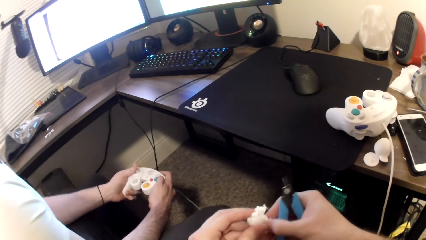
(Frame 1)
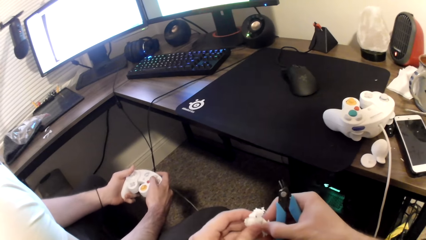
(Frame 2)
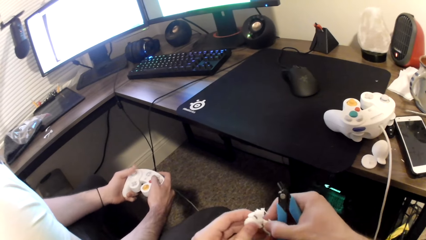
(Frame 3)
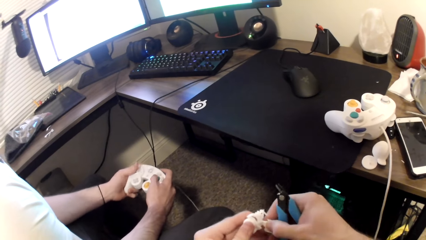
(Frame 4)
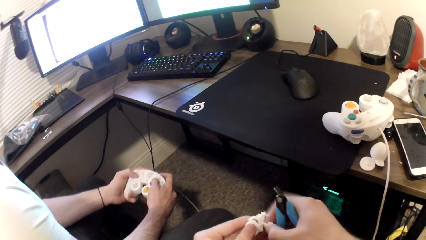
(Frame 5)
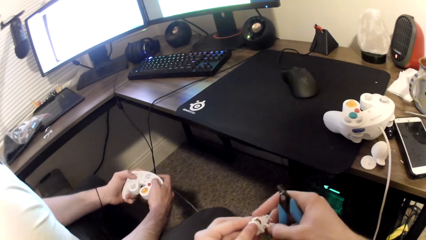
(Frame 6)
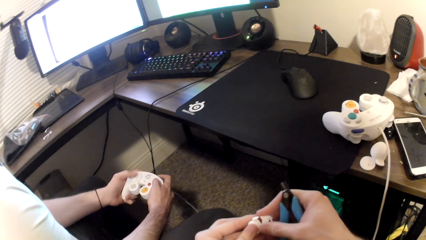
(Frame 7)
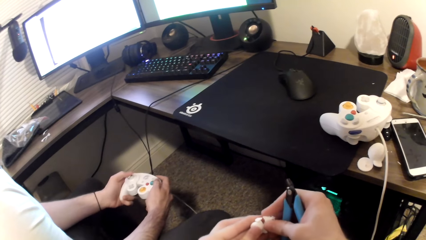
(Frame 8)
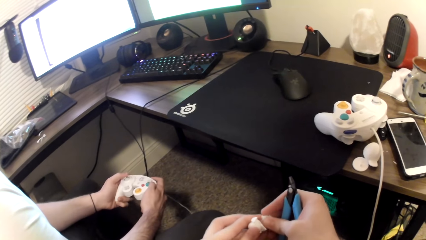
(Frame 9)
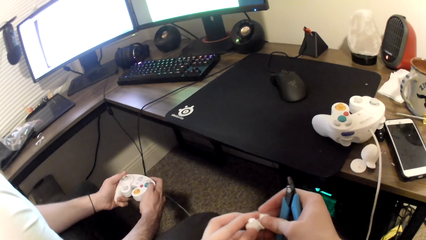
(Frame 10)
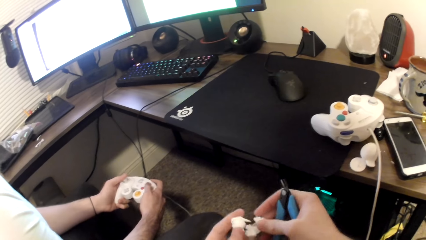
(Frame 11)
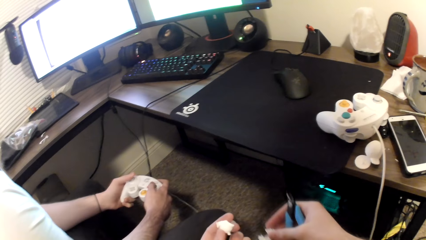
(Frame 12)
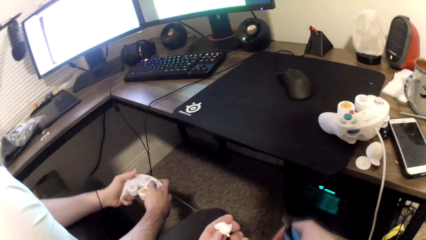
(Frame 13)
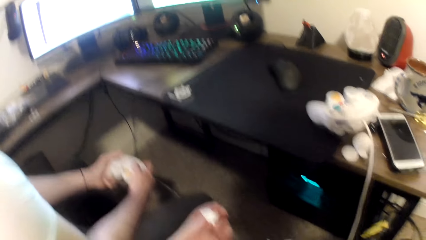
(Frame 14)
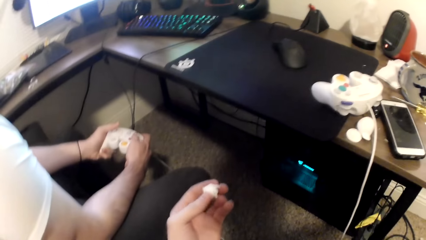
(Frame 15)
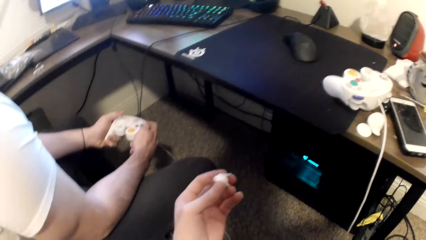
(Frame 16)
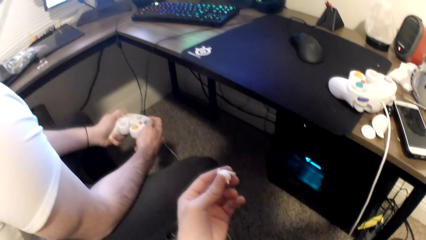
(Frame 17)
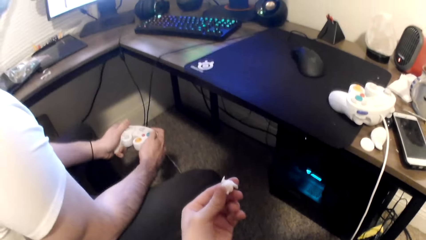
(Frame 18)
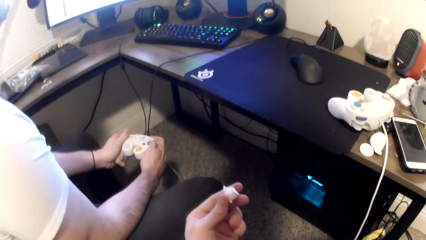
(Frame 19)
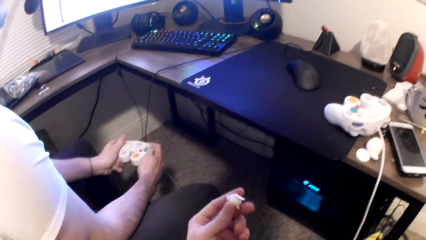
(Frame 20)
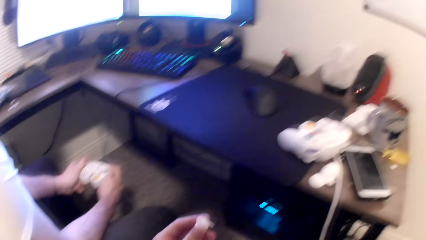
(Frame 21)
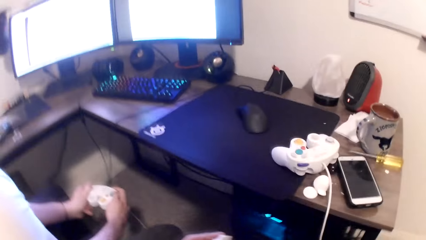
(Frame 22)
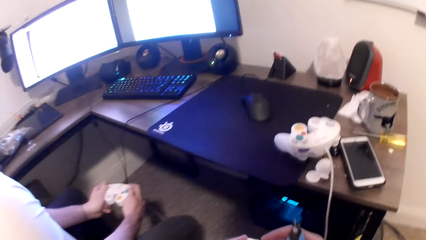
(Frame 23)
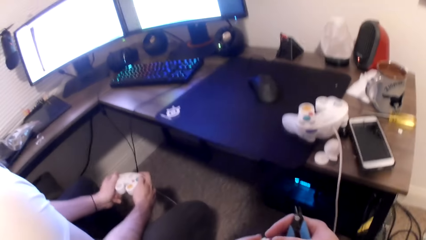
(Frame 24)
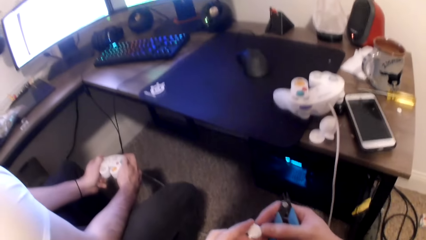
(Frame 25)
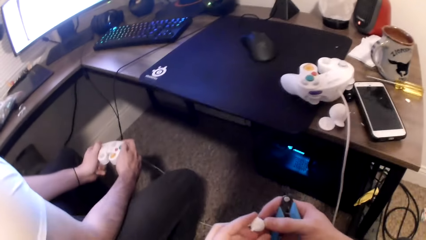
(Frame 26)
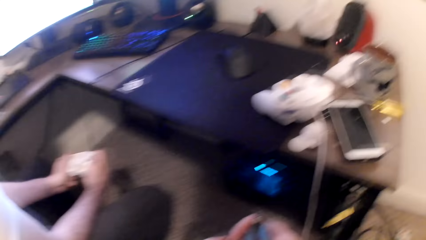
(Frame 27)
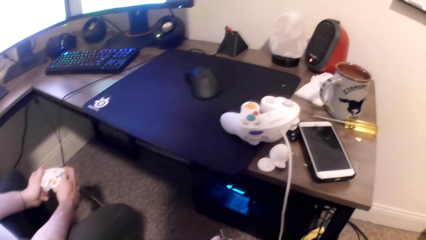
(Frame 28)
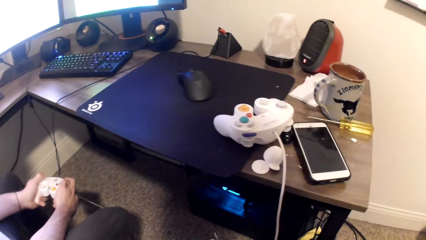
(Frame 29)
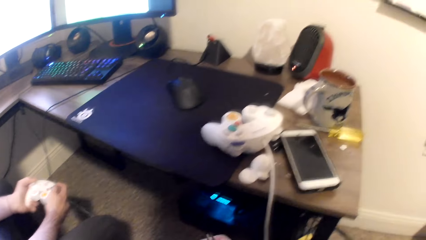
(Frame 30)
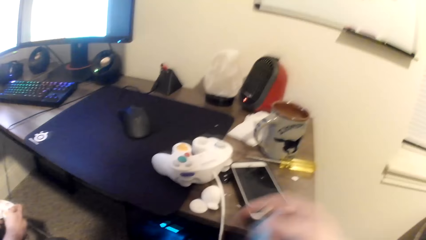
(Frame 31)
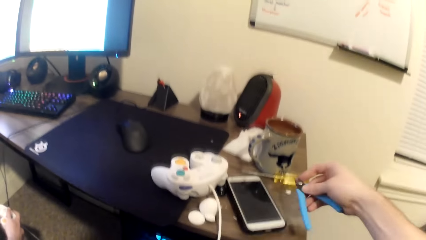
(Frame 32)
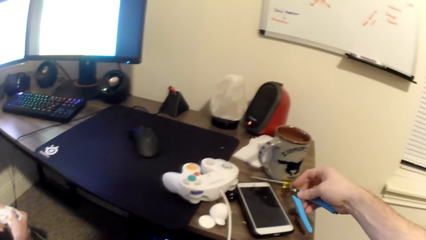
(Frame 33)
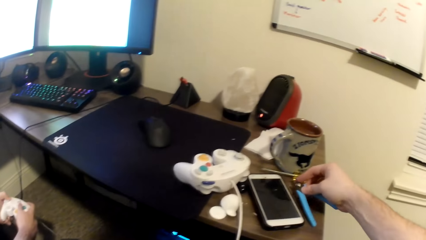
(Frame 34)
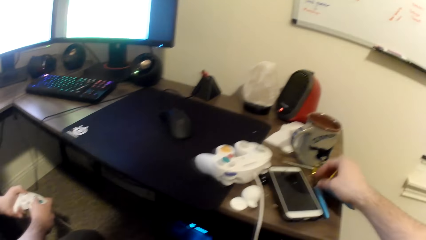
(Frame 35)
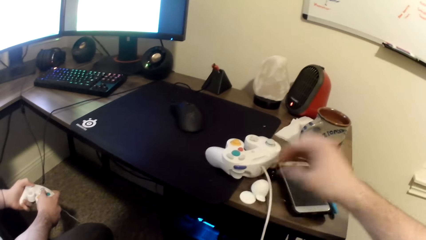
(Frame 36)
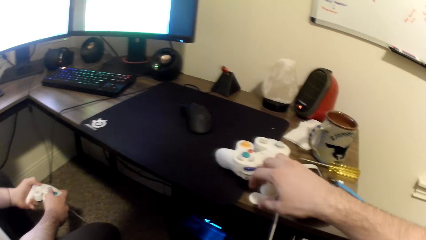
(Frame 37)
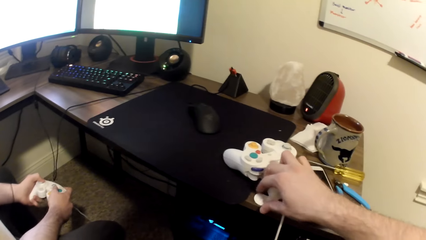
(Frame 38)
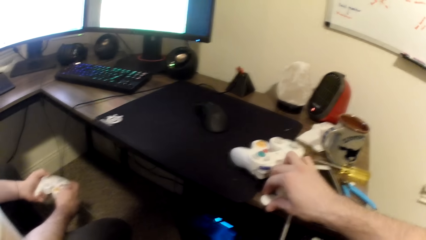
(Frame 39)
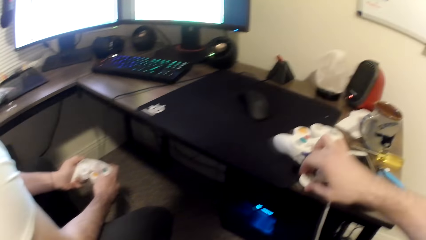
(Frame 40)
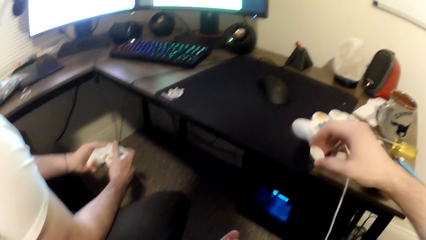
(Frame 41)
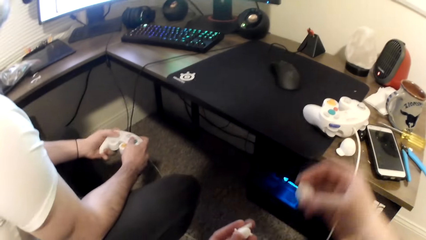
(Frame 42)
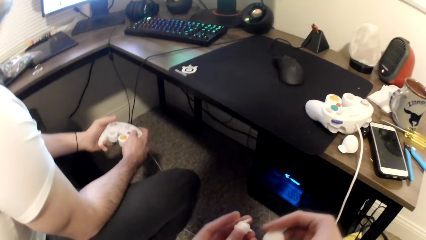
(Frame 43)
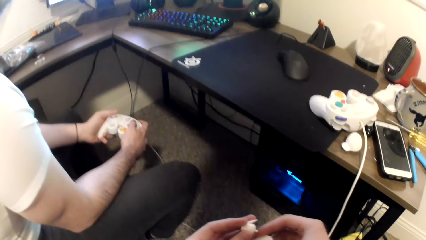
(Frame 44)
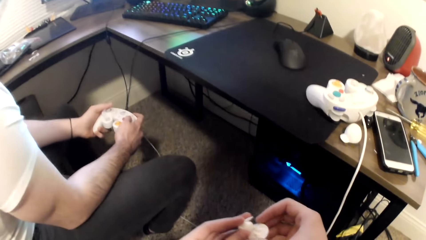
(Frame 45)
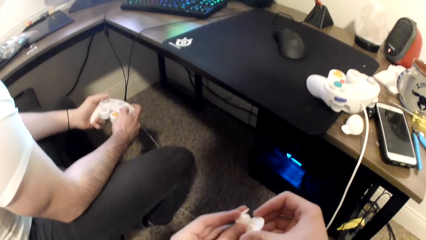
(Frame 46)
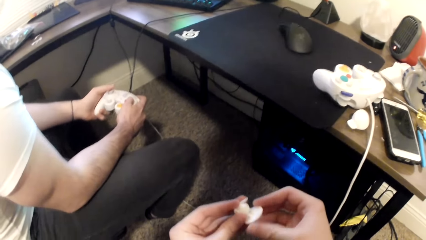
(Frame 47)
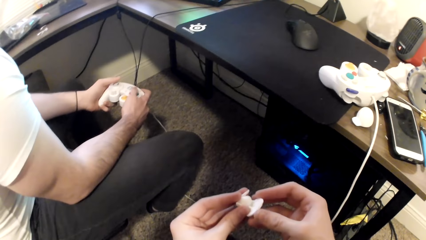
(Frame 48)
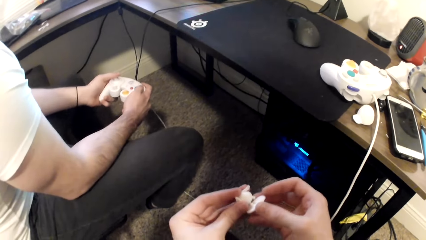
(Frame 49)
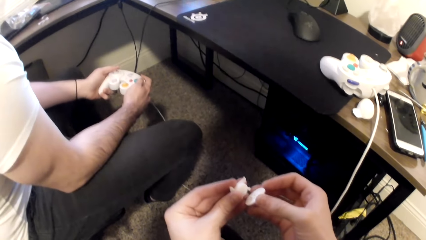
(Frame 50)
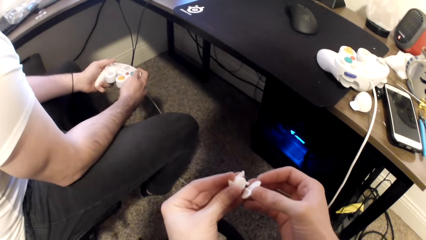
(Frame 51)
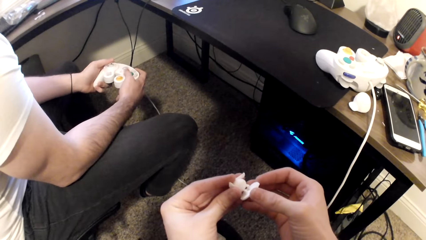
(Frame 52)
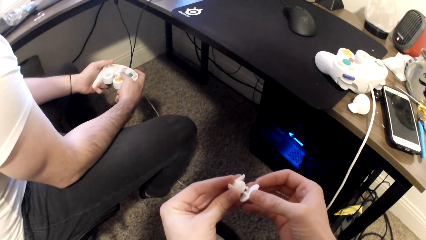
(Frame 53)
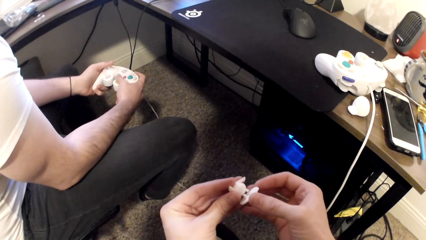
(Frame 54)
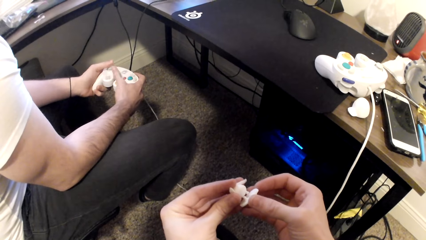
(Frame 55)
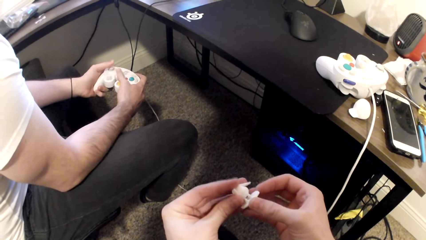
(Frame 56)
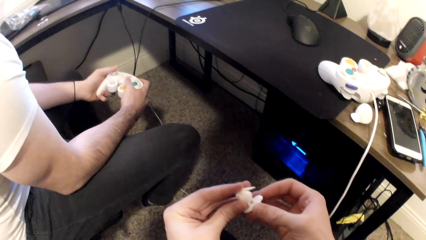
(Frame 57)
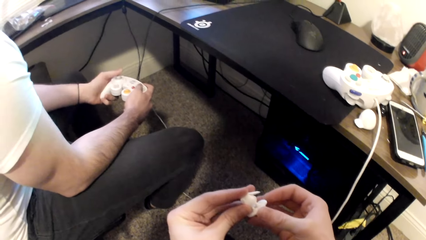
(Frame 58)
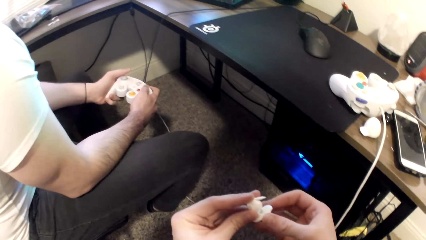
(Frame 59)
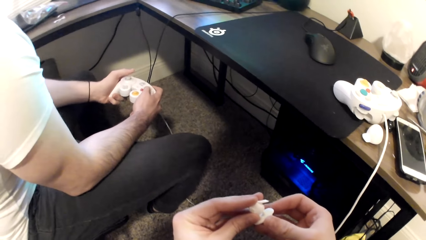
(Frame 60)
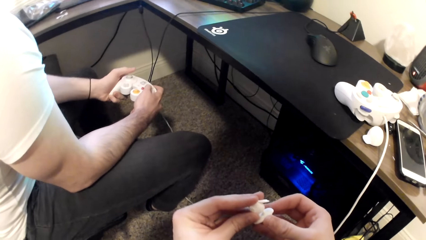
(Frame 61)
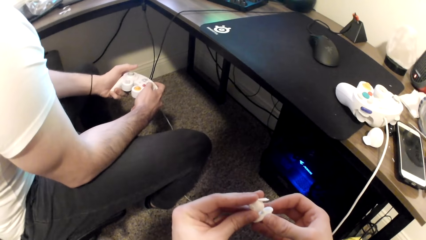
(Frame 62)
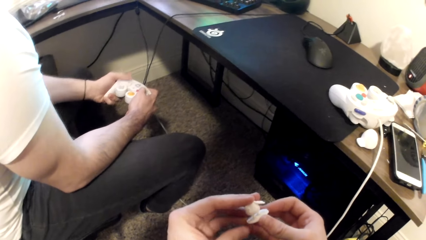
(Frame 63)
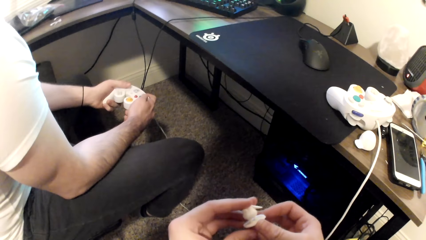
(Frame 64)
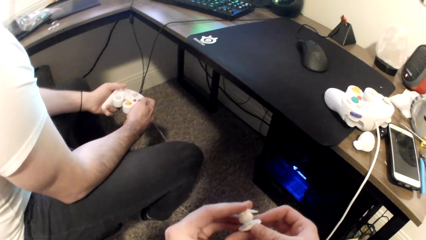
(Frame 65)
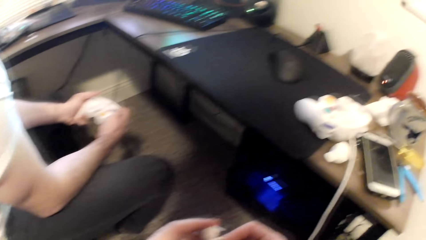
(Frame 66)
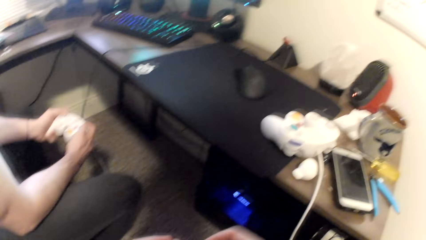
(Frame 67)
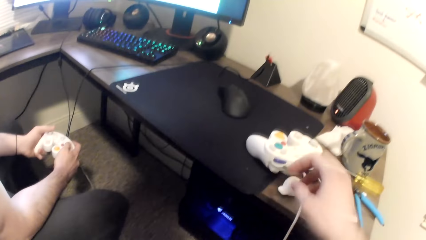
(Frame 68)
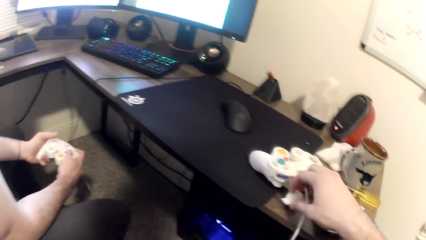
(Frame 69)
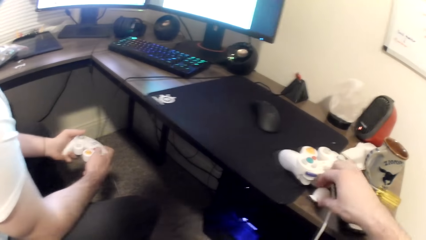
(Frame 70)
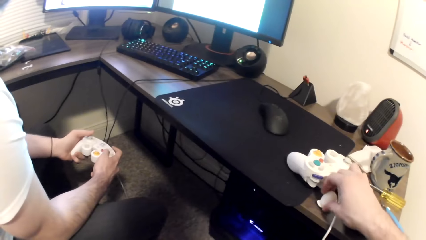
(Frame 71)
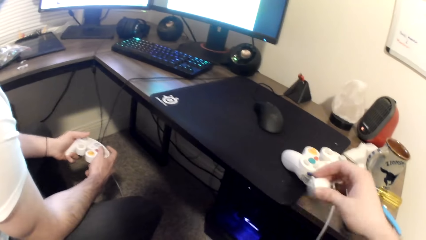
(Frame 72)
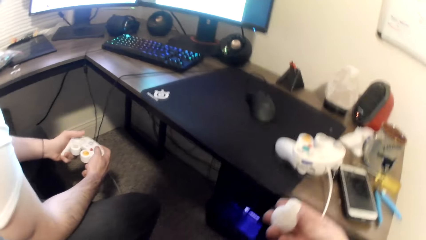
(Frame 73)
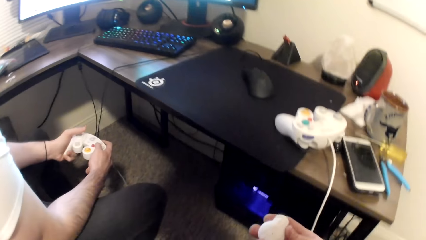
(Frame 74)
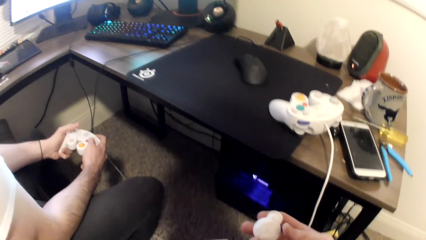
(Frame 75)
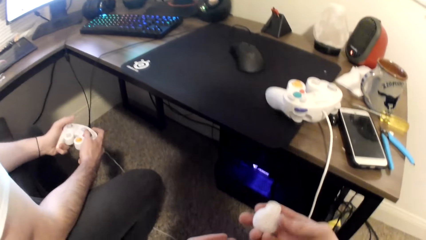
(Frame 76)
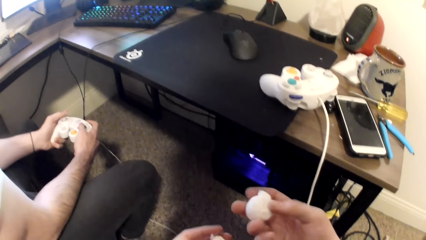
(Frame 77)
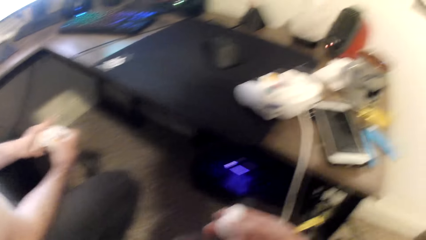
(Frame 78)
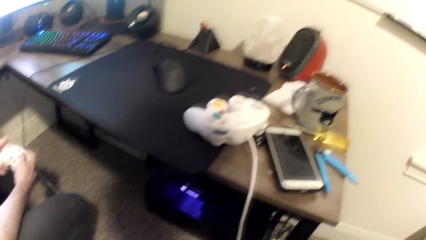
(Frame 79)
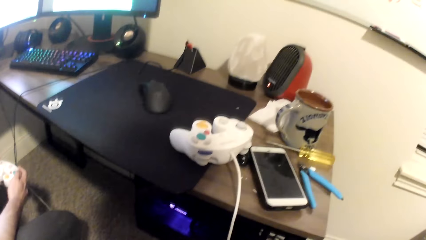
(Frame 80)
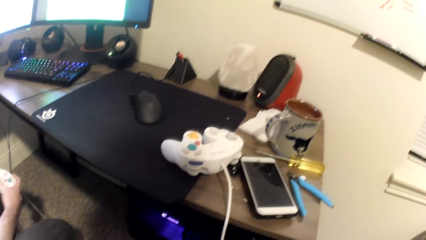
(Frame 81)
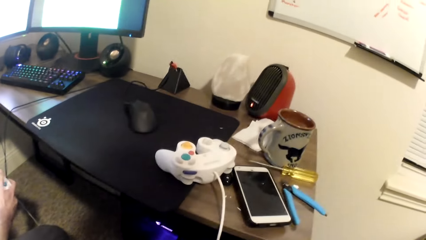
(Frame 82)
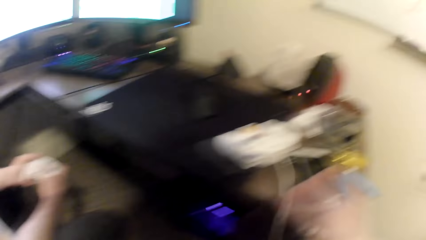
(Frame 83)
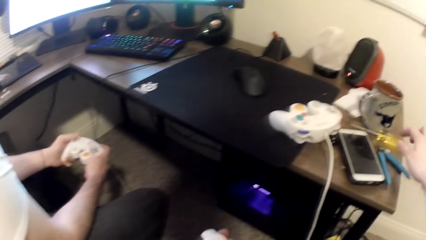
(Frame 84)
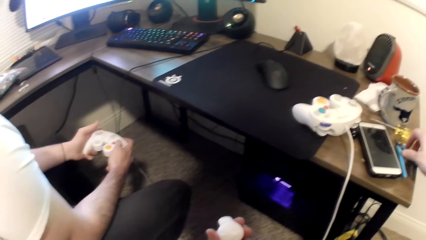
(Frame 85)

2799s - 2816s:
The camera wearer plucks a piece of the toy. A person plays a game on the computer. The camera wearer drops the pliers onto a table. He picks another Styrofoam from the table with his right hand. He joins both Styrofoam together with both hands. He picks another Styrofoam from the table with his right hand. He passes the Styrofoam to his left hand.
